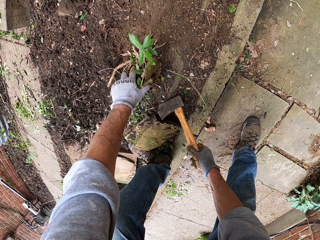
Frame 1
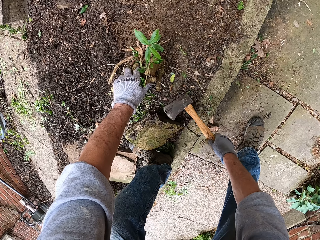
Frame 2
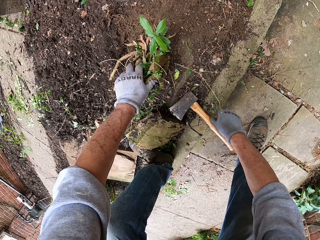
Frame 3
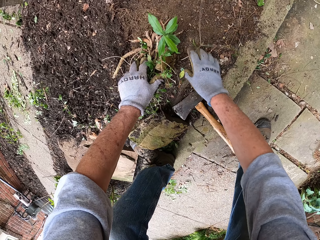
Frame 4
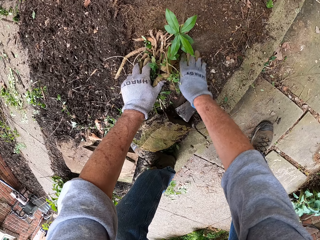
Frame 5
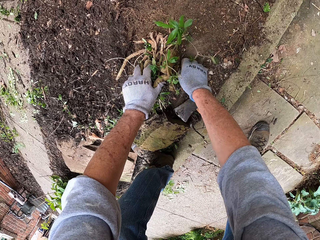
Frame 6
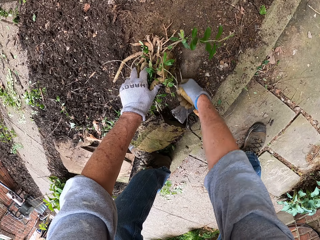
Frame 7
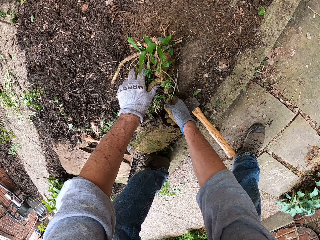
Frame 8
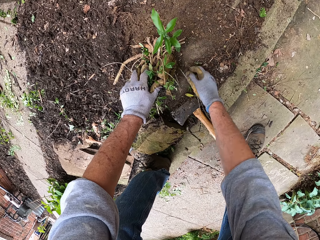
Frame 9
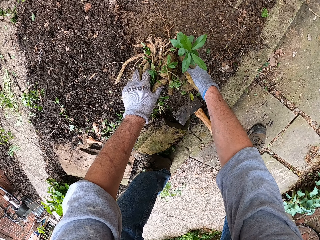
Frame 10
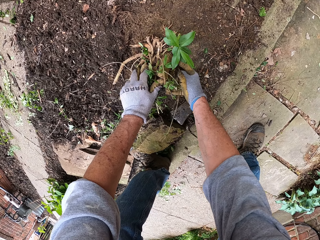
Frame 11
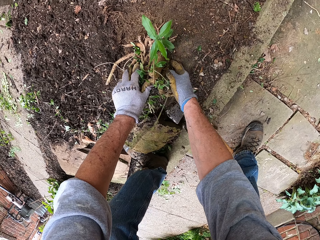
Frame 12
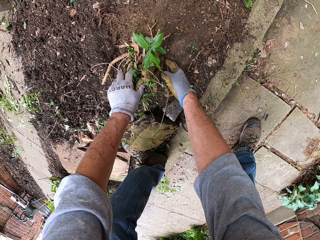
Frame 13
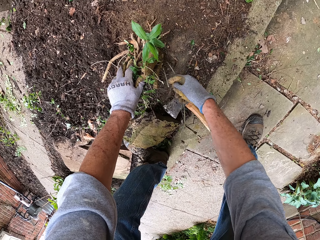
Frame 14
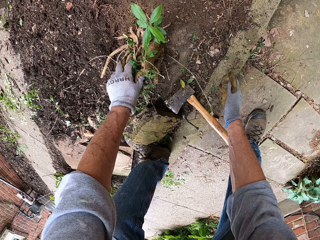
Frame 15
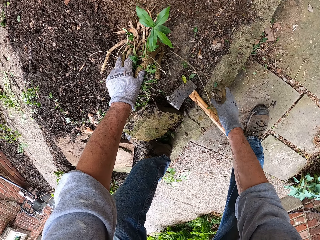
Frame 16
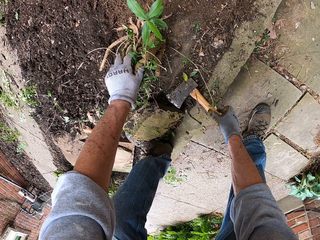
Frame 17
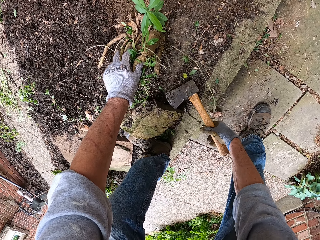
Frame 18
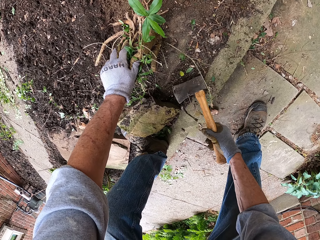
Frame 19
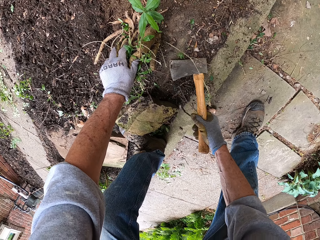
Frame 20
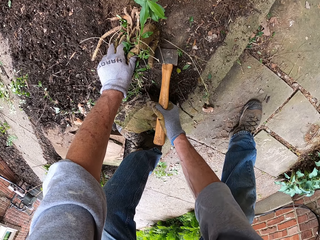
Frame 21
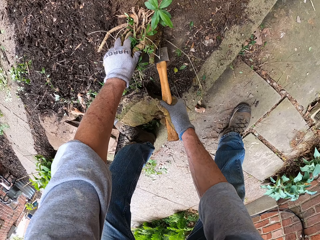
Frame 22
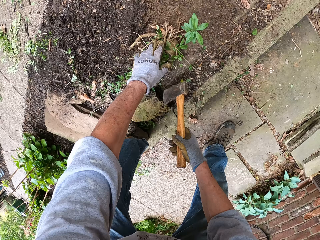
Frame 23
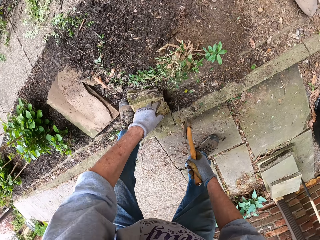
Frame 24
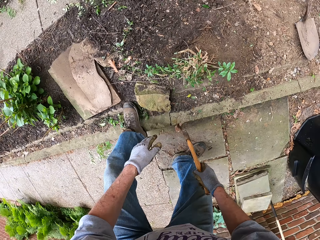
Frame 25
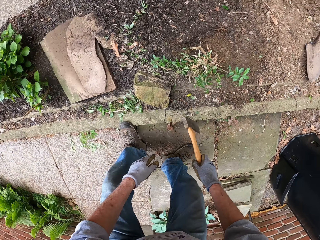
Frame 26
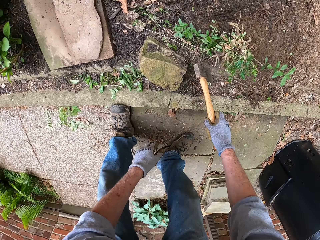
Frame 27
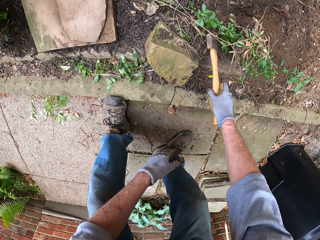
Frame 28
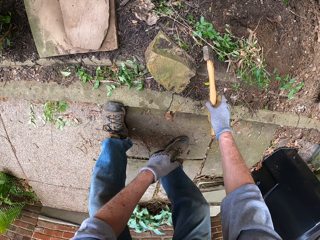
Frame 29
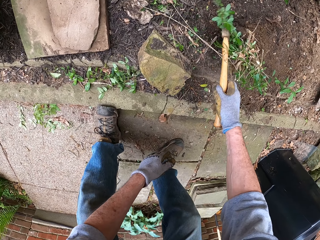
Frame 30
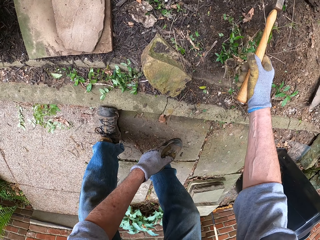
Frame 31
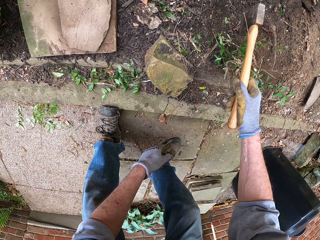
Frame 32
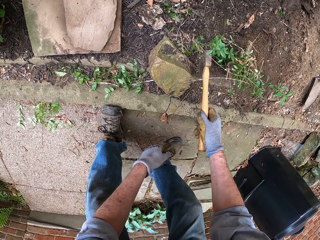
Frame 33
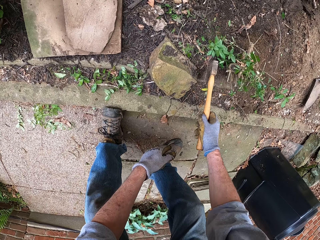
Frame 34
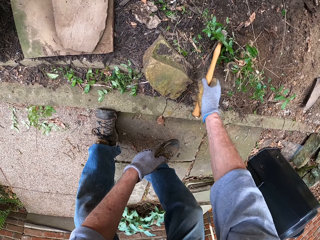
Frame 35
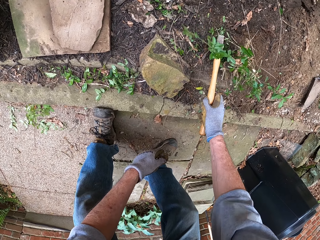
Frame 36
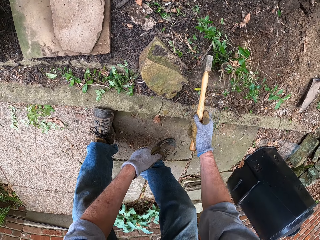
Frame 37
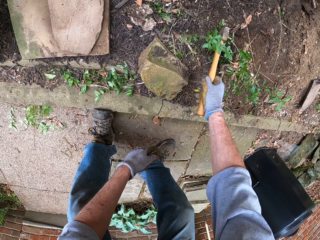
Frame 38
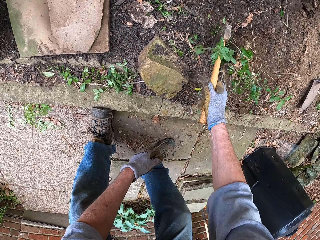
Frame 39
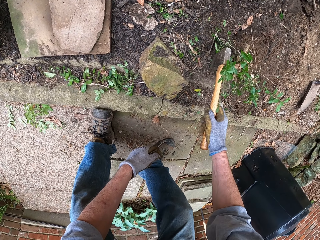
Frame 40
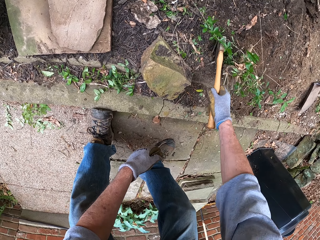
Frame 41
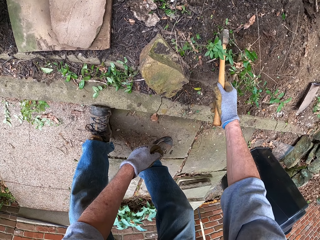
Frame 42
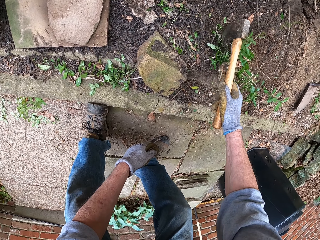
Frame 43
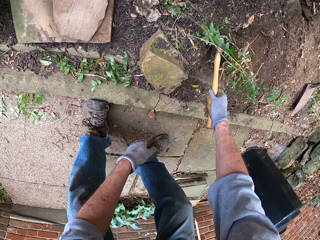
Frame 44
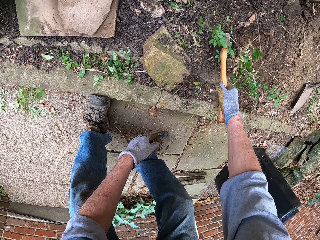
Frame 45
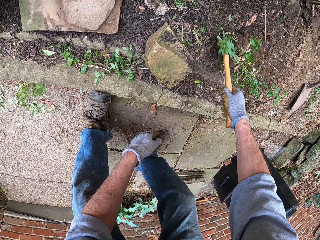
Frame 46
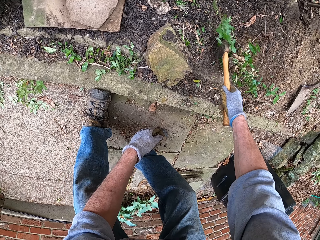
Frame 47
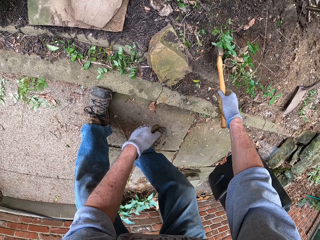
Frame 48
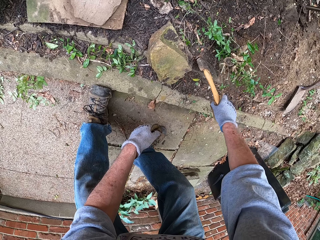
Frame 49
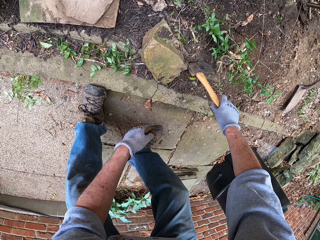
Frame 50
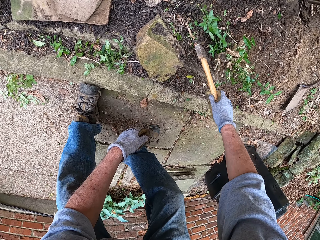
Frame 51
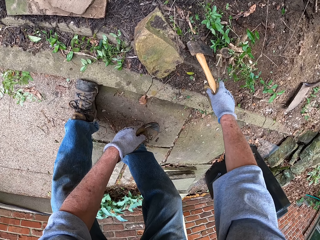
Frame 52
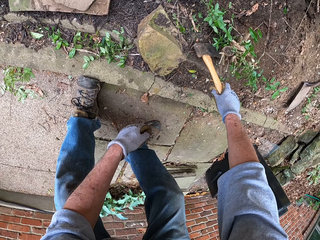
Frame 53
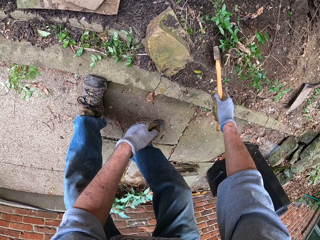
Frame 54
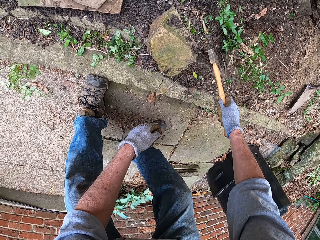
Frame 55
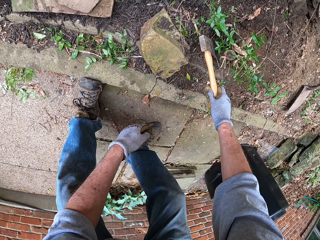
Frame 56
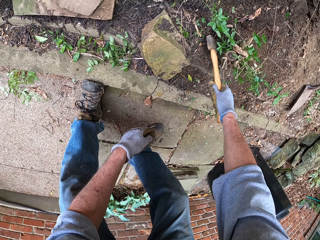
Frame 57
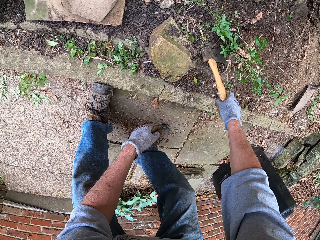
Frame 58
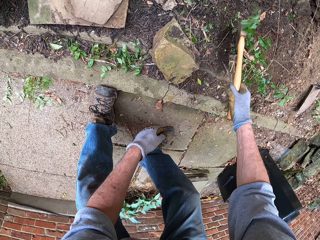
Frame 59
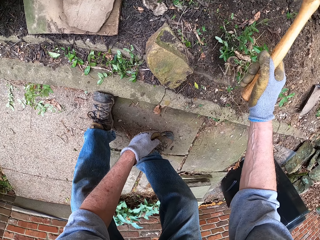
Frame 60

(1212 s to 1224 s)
The camera wearer clears the ground around the weed with the axe. He drops the axe on the pavement. He clears the ground around the weed with his right hand. He handles a plant. He picks up the axe from the floor. He cuts the plant with the axe. He cuts the root of the weed with the axe.

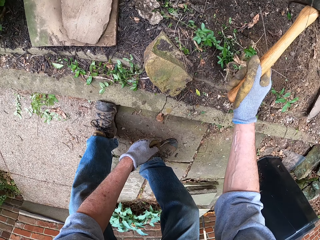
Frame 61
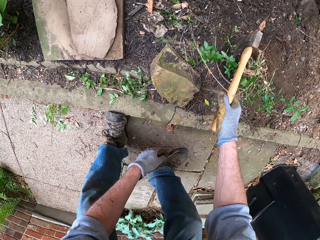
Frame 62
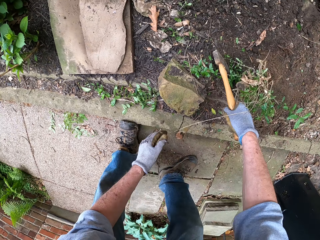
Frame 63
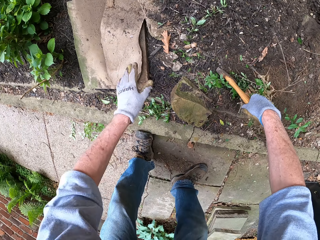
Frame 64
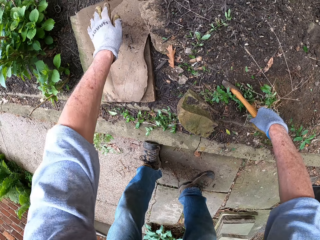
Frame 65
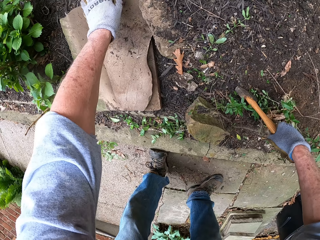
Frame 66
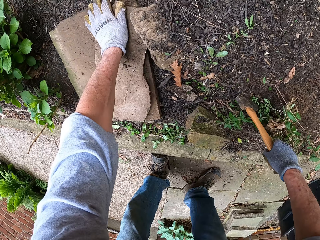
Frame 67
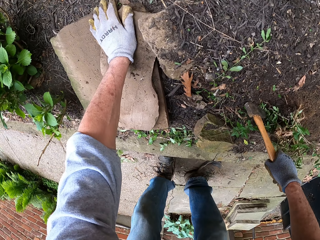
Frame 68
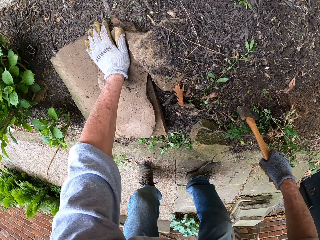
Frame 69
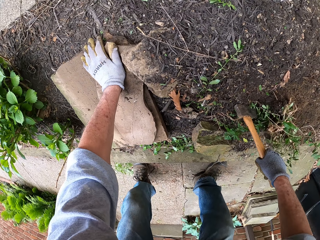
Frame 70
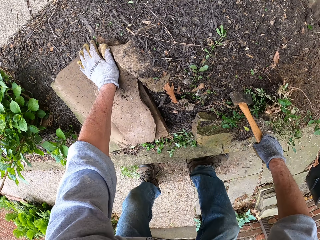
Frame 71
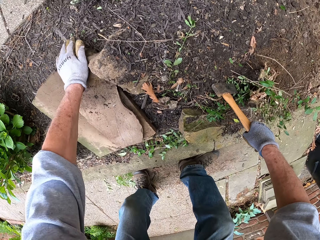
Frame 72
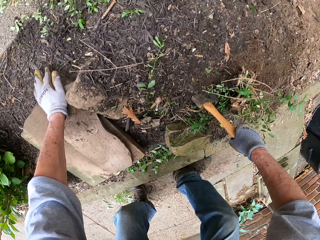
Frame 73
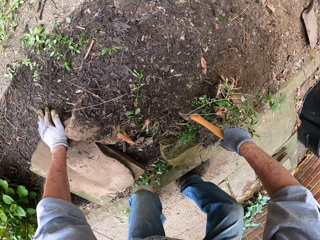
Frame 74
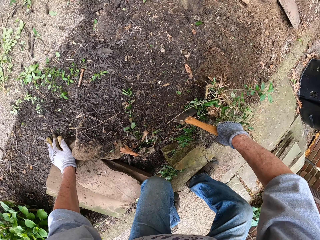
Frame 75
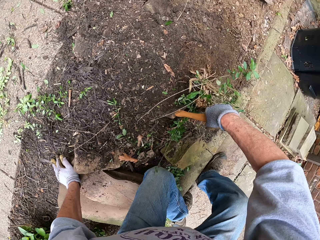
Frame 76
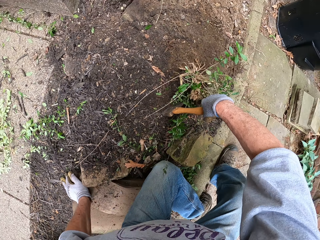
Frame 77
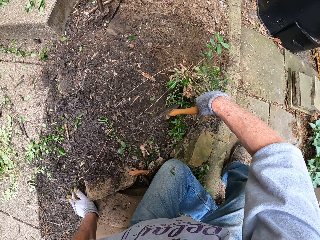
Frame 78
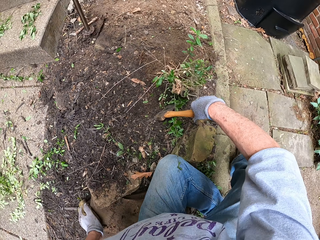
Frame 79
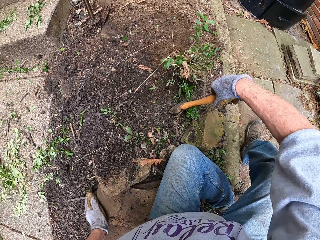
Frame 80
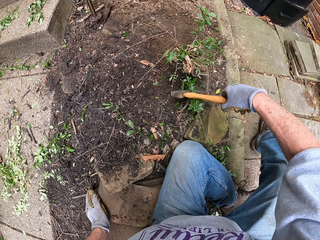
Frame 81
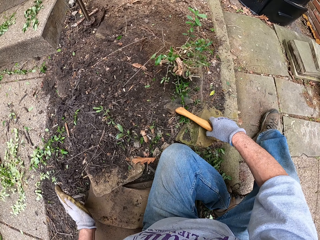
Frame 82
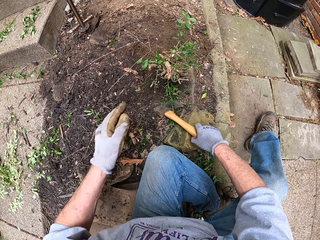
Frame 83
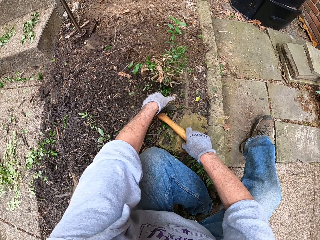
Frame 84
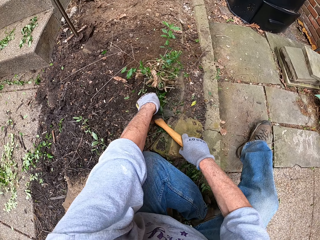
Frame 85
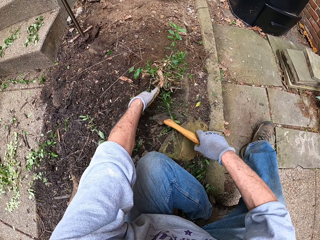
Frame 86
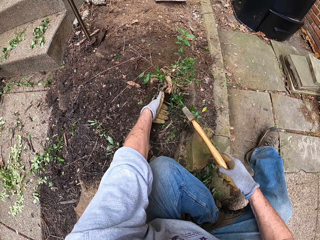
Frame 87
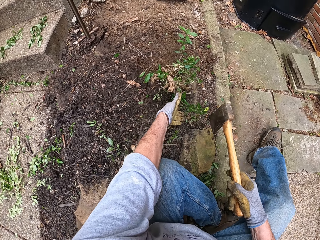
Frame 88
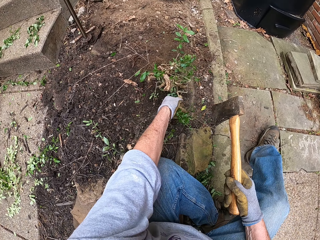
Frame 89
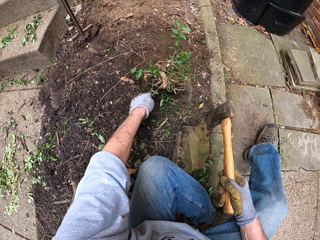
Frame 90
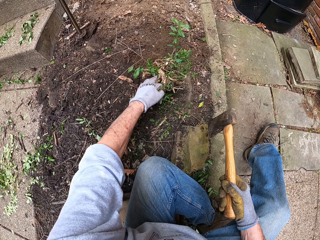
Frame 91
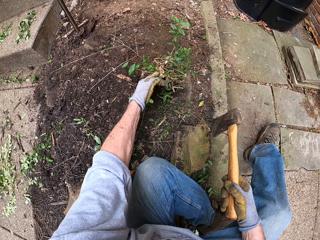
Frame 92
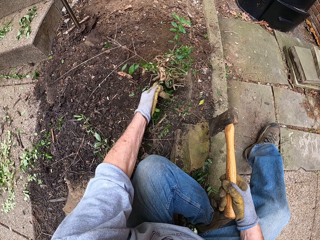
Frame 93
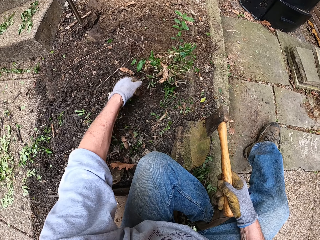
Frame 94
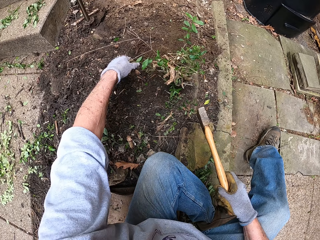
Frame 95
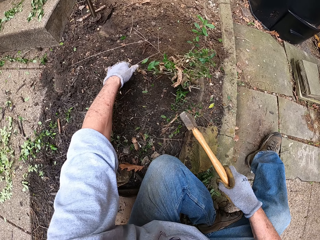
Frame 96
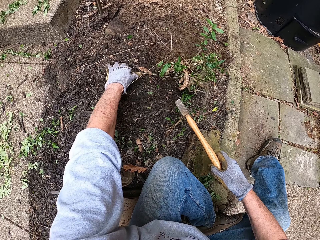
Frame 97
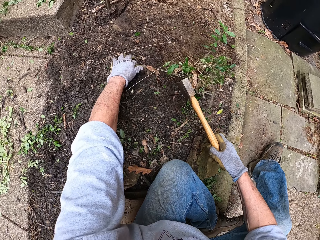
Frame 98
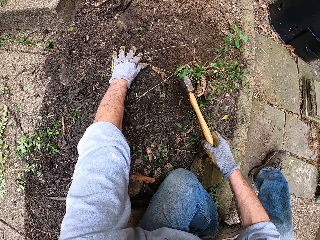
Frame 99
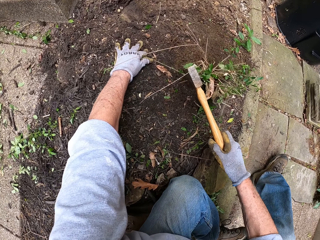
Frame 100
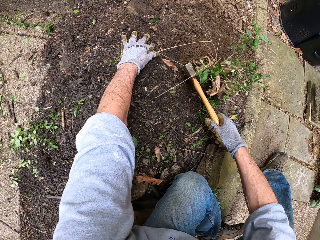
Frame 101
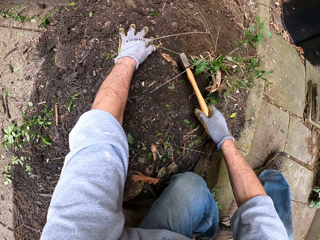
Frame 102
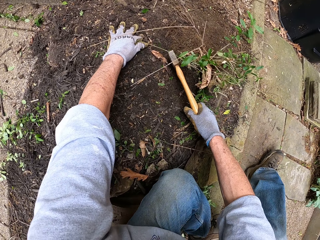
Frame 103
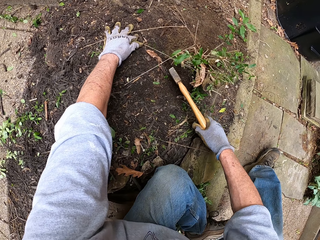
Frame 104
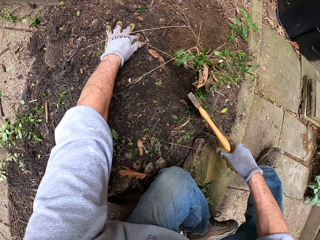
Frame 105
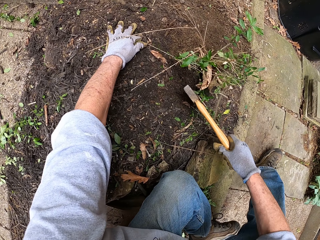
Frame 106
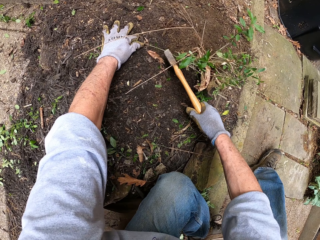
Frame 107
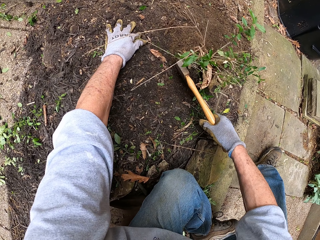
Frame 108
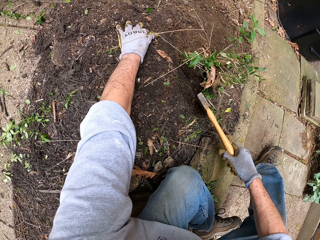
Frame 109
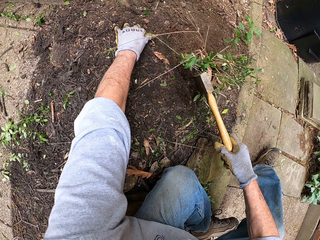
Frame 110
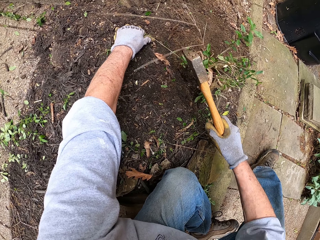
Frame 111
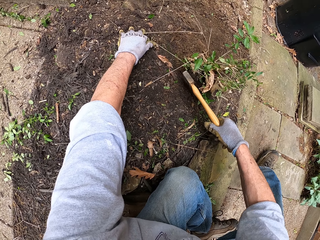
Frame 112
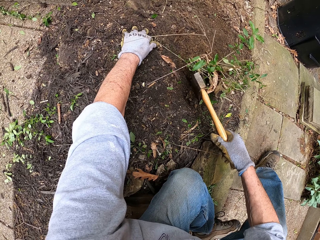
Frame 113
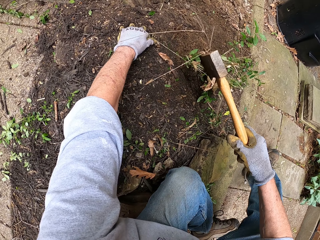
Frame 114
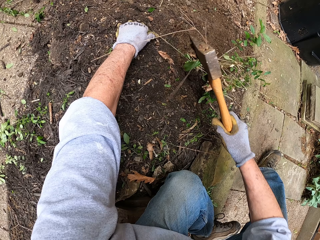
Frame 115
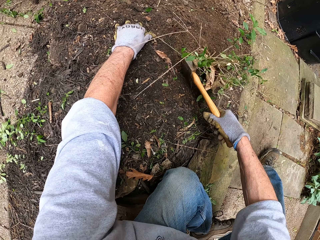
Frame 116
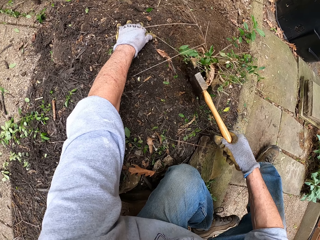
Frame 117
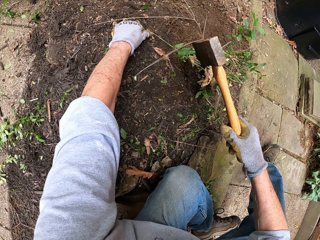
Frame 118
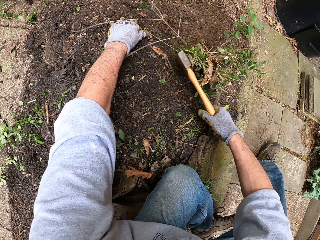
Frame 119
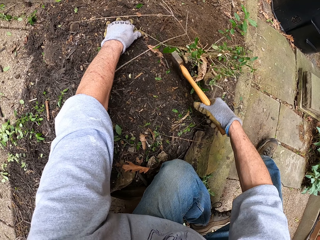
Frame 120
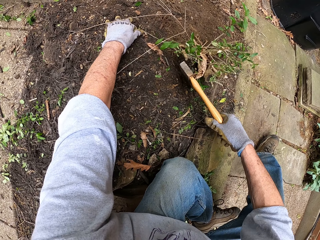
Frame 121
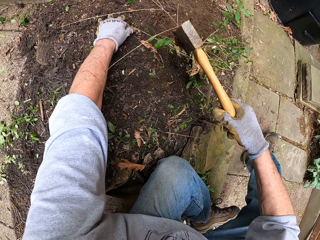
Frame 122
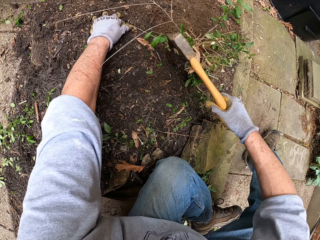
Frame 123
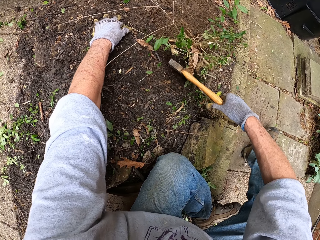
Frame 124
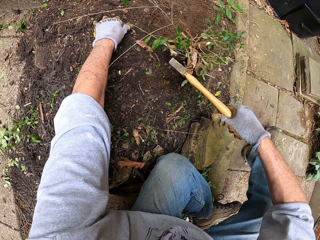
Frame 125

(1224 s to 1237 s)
The camera wearer cuts a plant with an axe. He places his left hand on a rock. He sits on a carton or the rock on the ground. He clears the ground around the weed with his left hand. He handles the plant. He clears the ground around the weed with the axe. He scratches the axe on the ground. He cuts the plant with the axe repeatedly.
